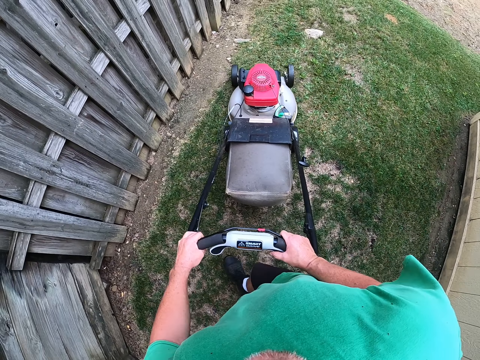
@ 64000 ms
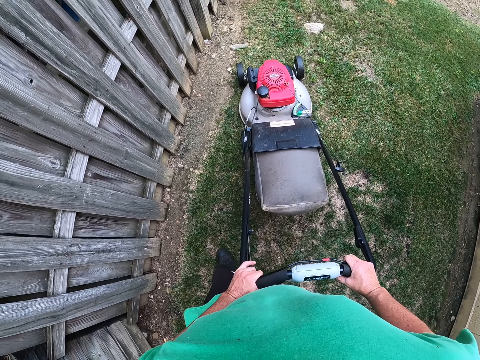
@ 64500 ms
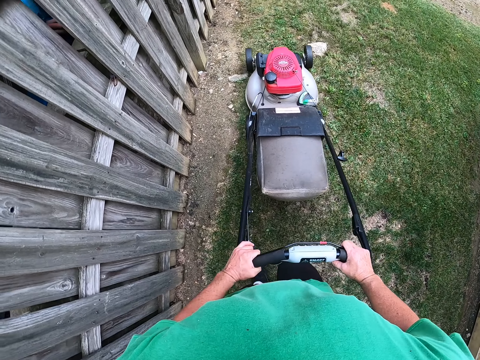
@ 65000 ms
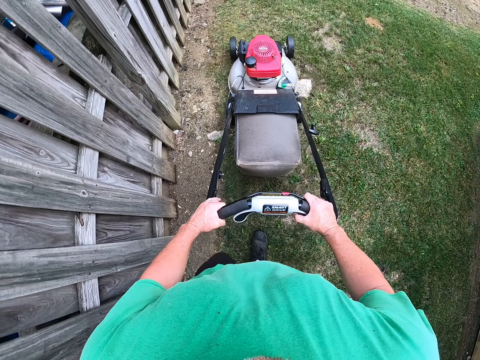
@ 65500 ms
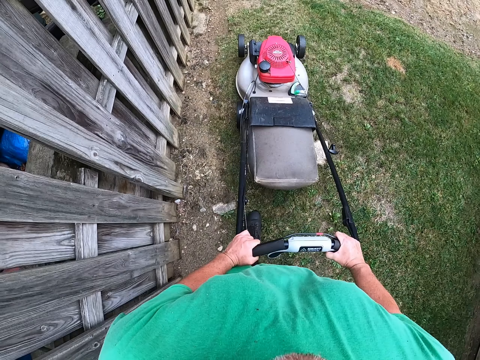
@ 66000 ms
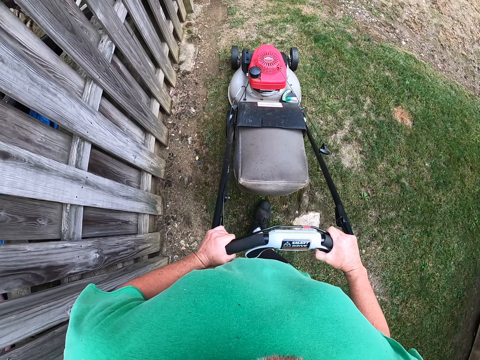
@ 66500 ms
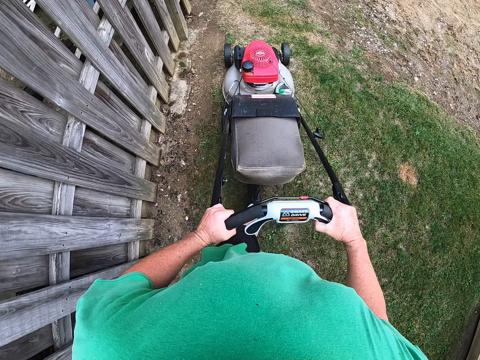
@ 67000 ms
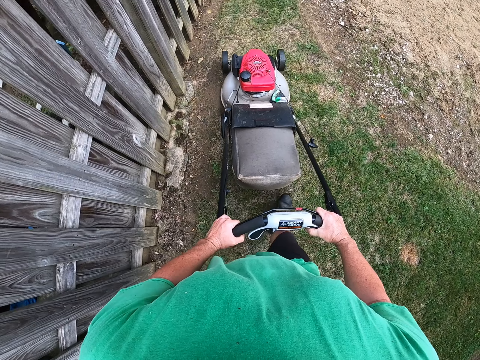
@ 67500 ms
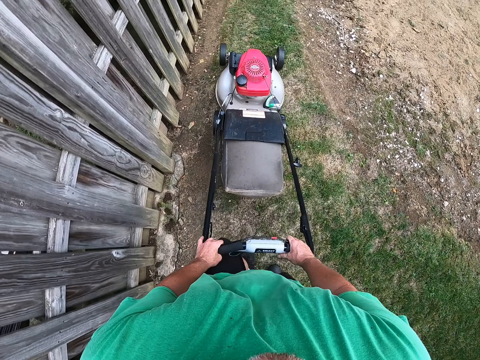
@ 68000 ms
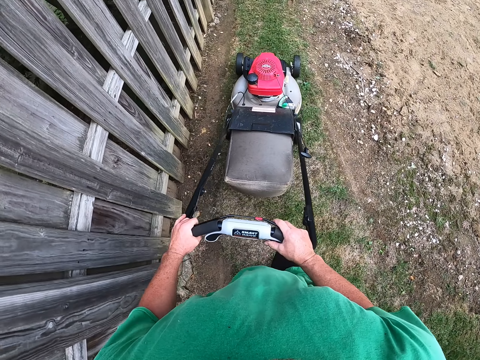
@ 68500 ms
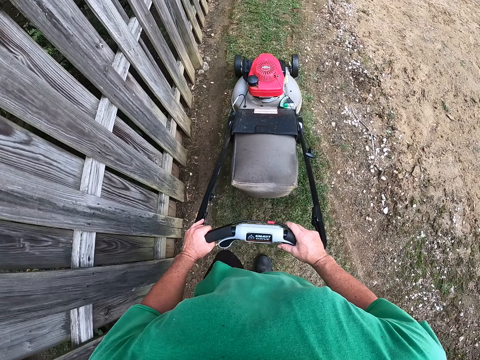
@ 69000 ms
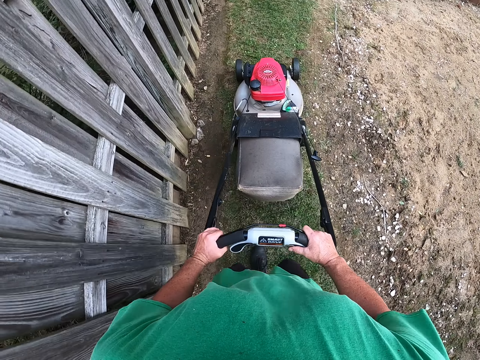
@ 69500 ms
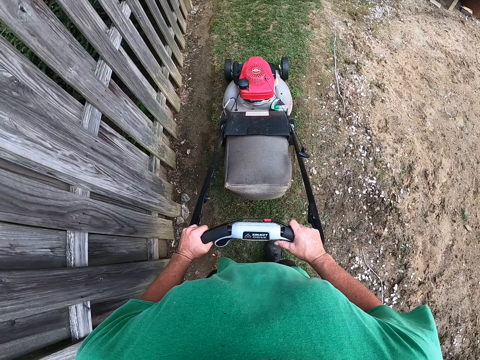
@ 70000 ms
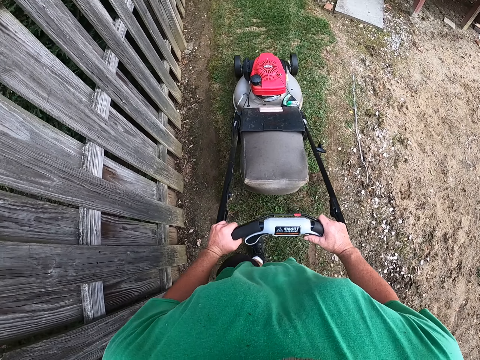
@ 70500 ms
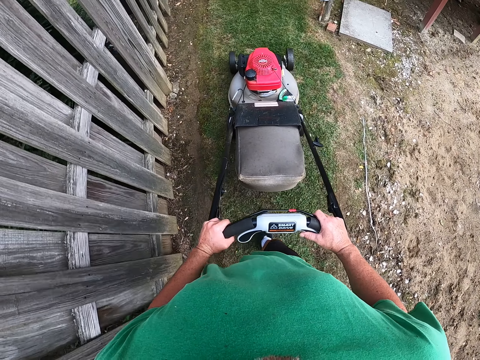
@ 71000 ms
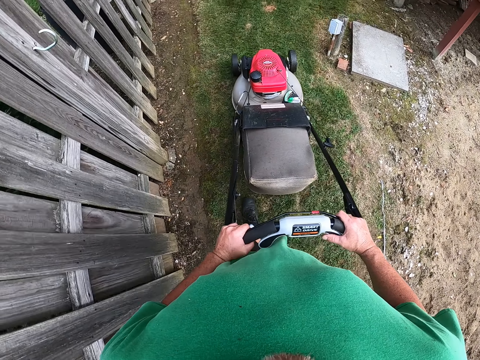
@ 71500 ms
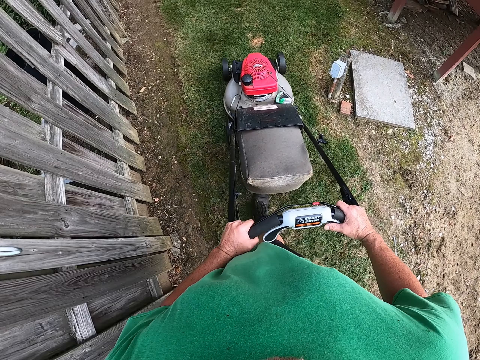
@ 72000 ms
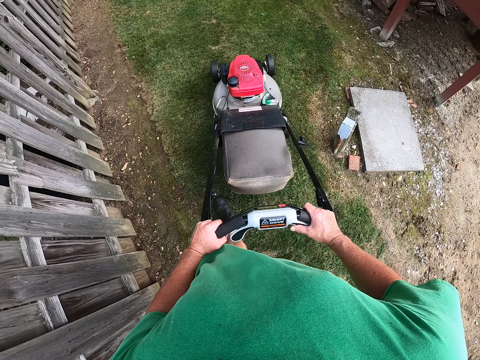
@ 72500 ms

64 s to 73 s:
The camera wearer cuts the grass with a lawn mower machine.

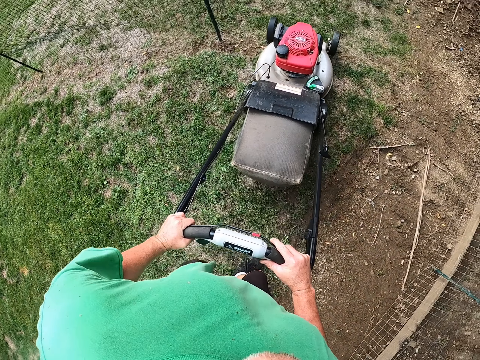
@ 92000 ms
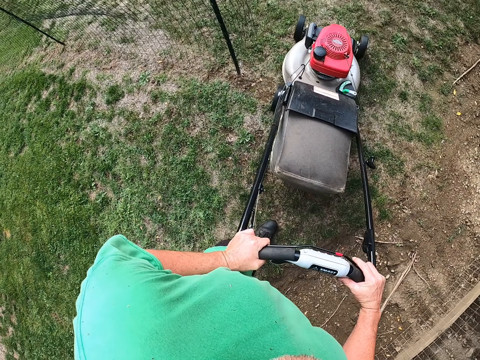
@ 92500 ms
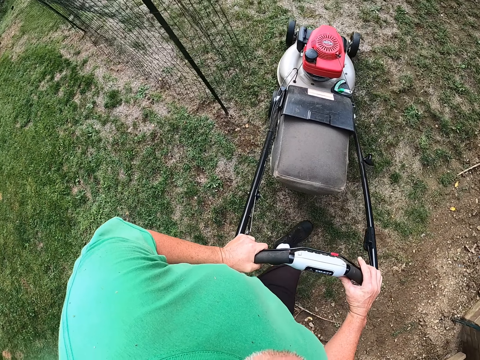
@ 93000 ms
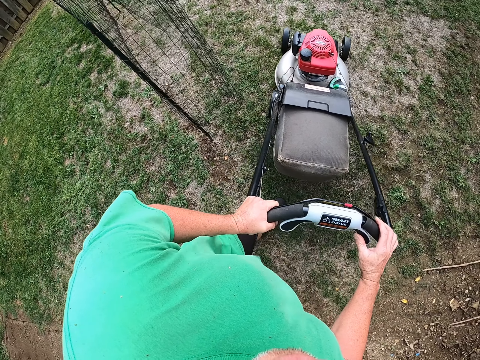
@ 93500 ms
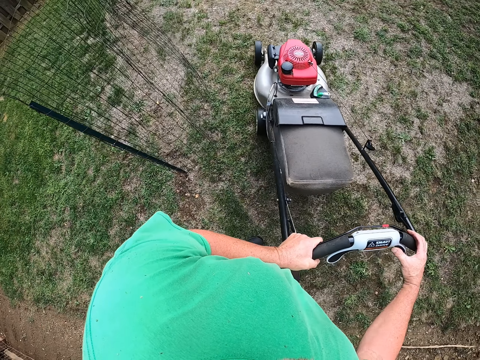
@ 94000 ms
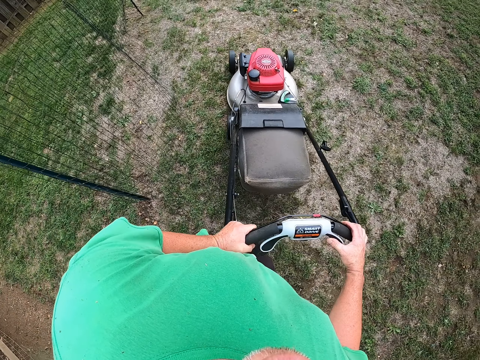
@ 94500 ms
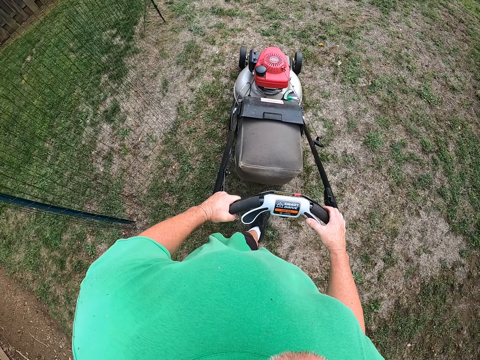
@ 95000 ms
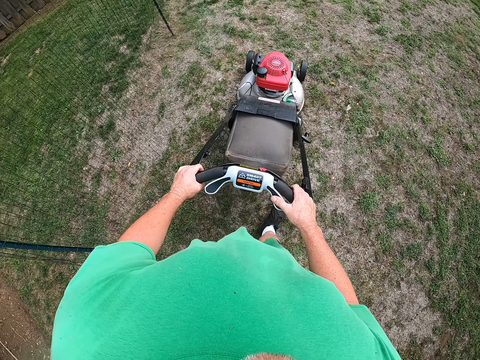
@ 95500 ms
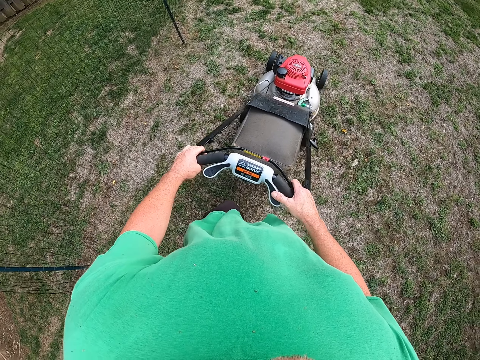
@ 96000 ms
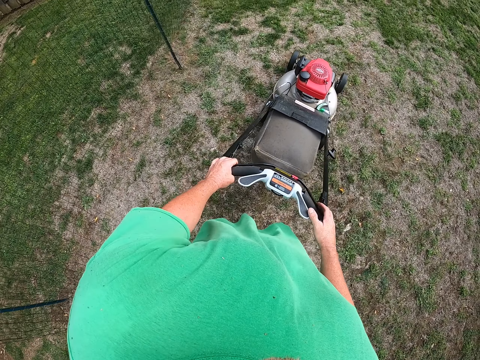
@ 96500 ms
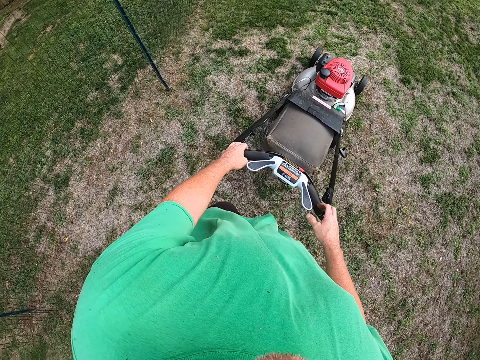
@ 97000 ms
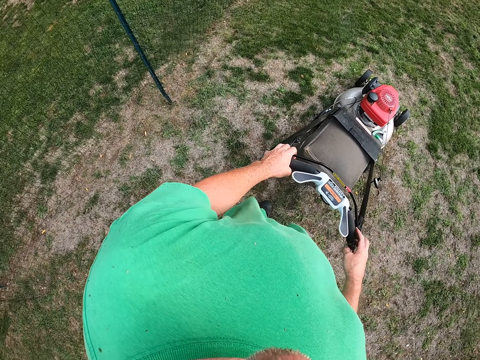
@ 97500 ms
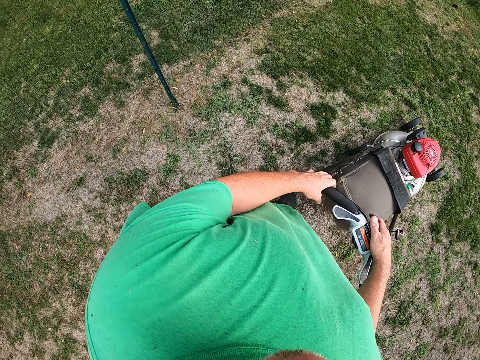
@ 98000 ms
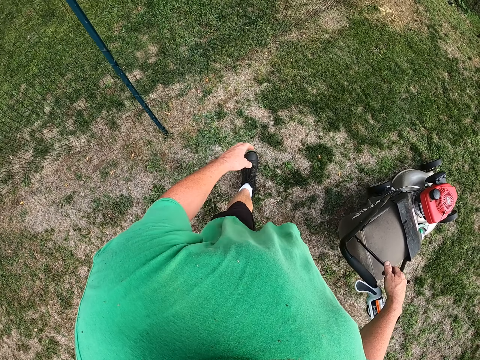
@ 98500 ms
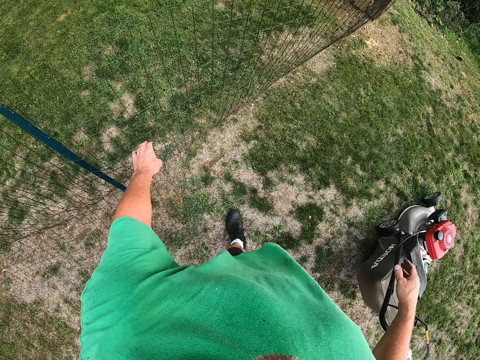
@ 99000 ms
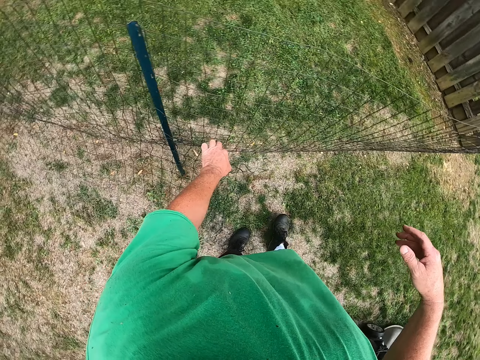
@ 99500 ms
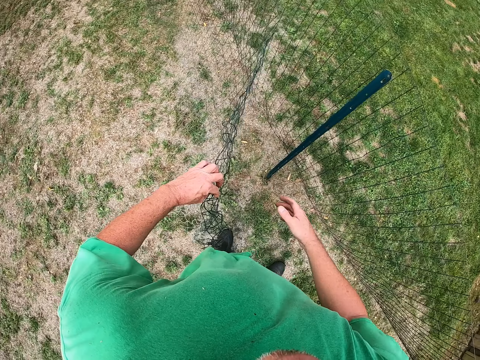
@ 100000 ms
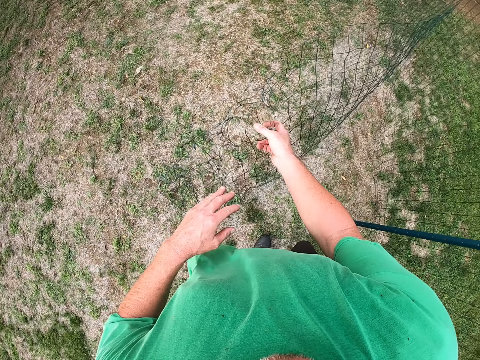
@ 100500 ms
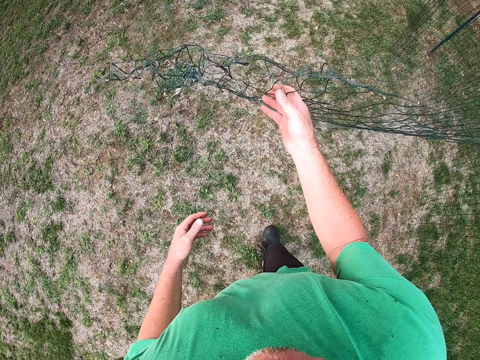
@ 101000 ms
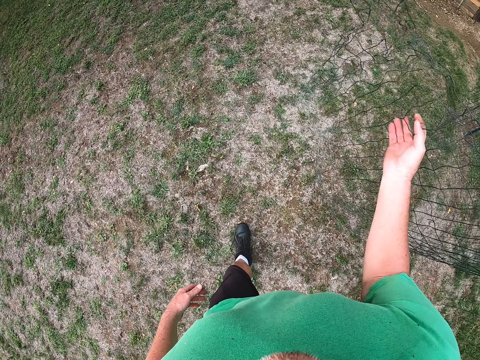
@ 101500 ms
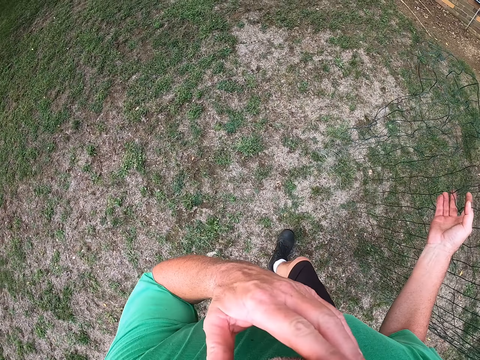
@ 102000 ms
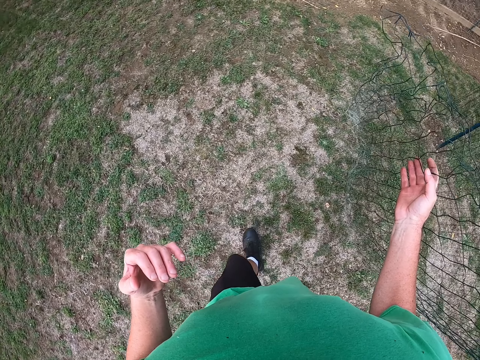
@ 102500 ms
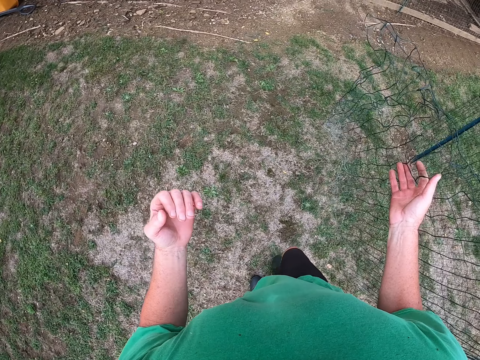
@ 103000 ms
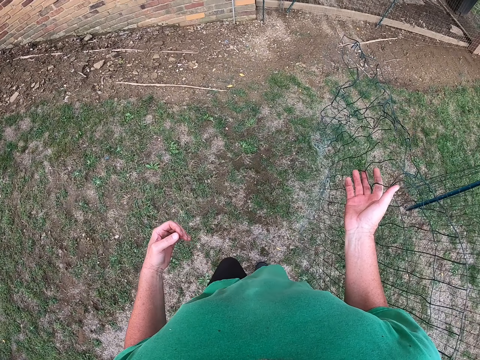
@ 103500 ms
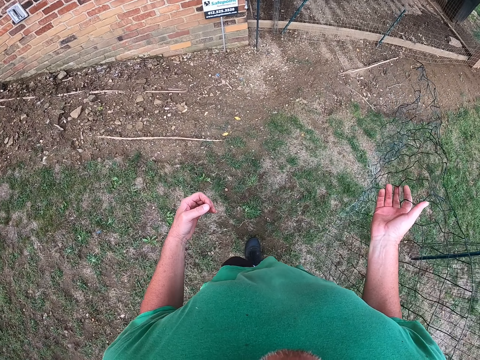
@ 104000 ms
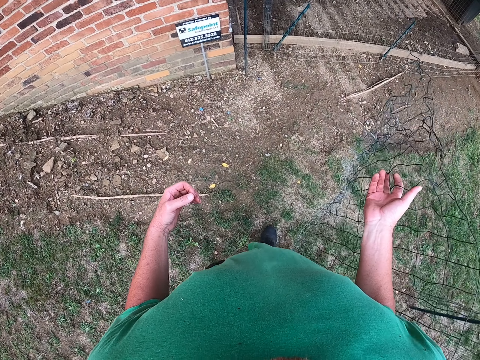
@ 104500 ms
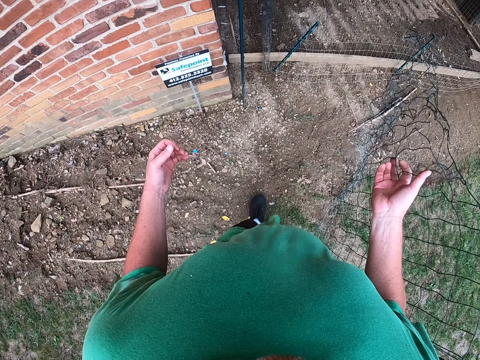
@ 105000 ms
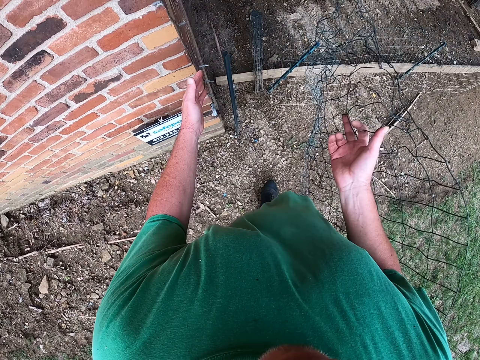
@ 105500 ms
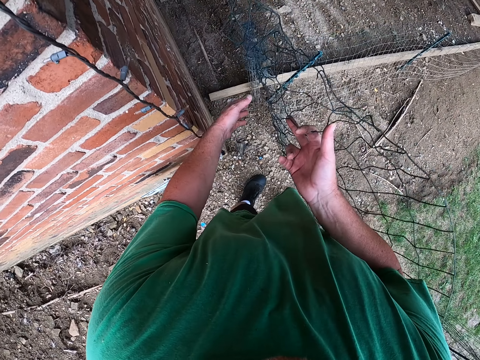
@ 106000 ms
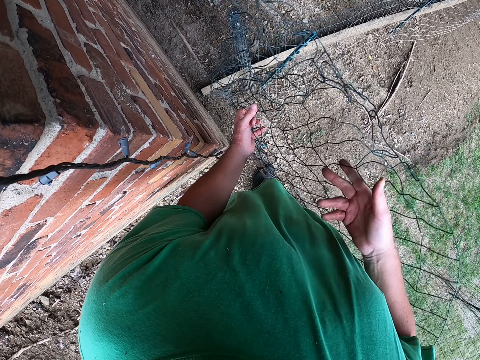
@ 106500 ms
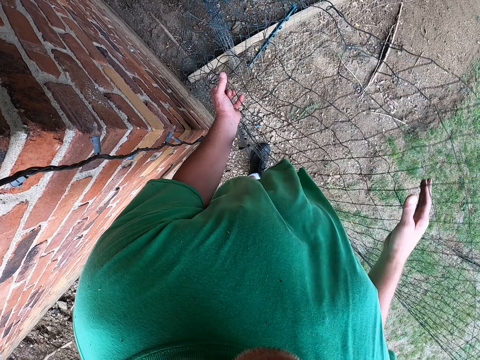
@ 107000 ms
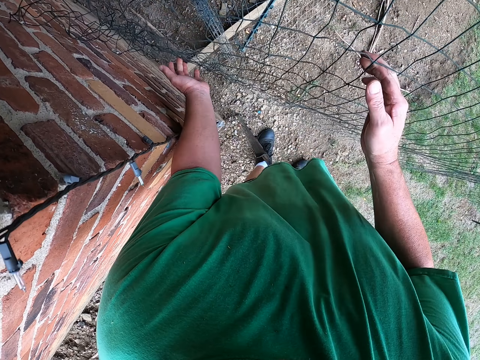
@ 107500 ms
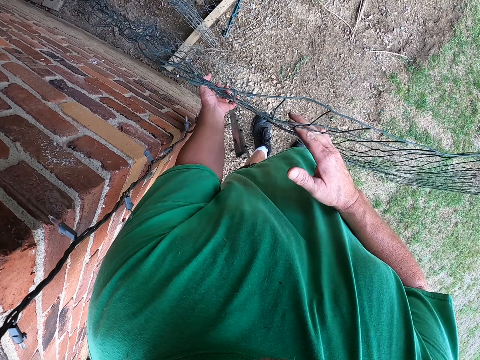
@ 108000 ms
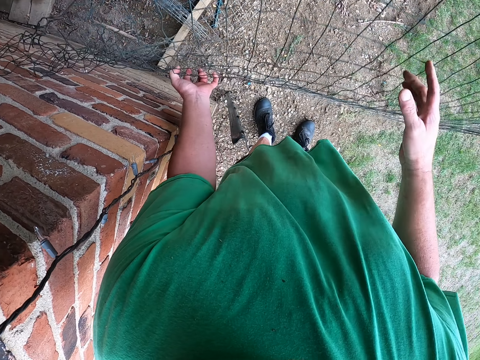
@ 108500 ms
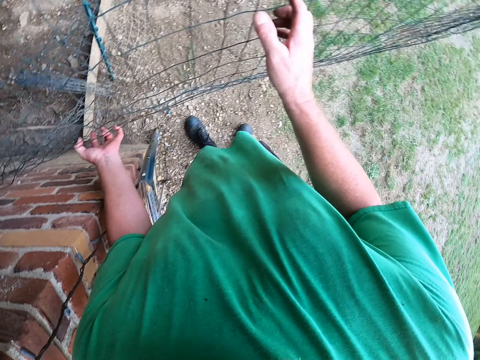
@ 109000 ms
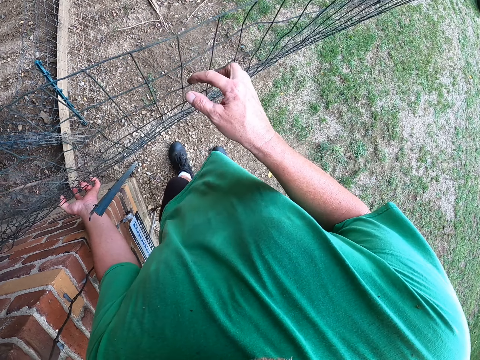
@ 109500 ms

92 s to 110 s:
The camera wearer takes a U turn with the lawn mower. They cut the grass with a lawn mower machine. They unfold the net. They remove the wire fence. They pause the lawn mower.
